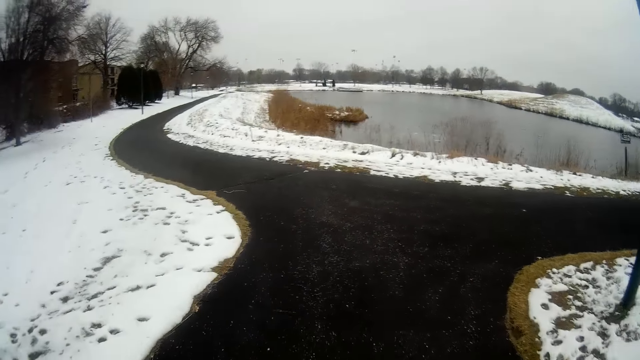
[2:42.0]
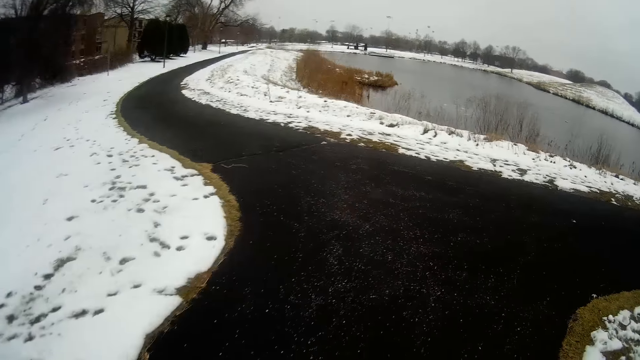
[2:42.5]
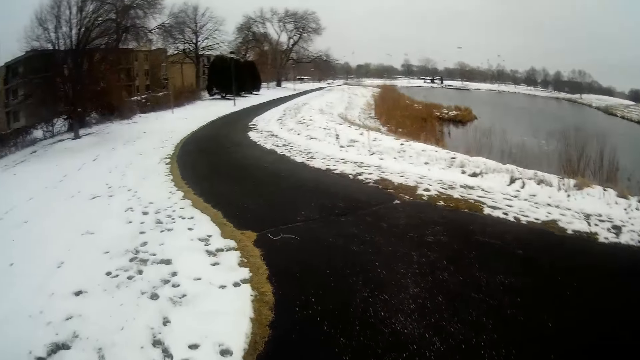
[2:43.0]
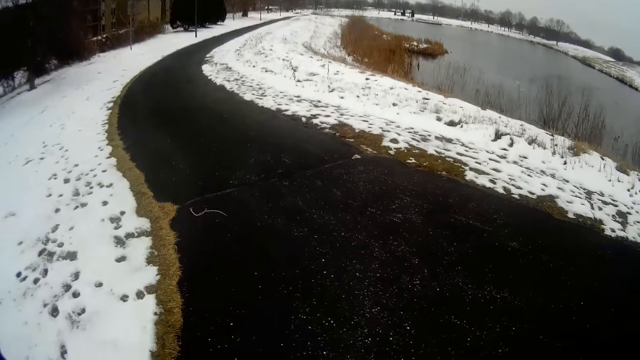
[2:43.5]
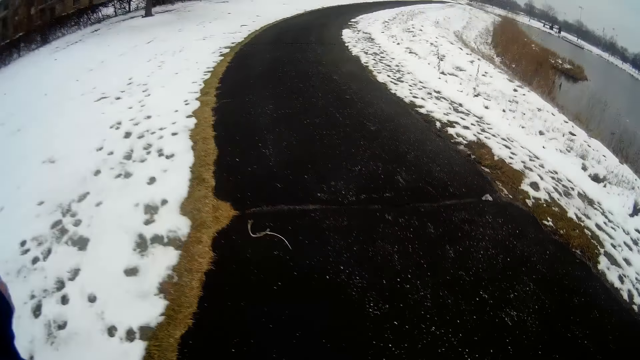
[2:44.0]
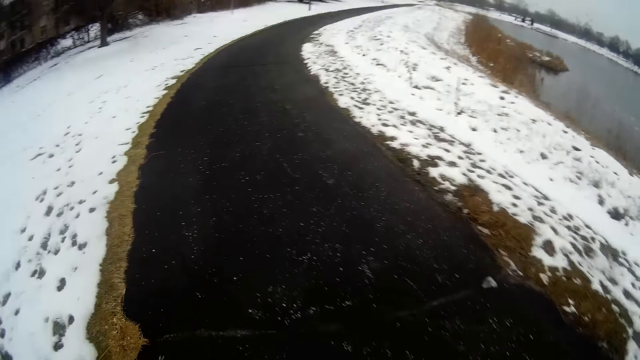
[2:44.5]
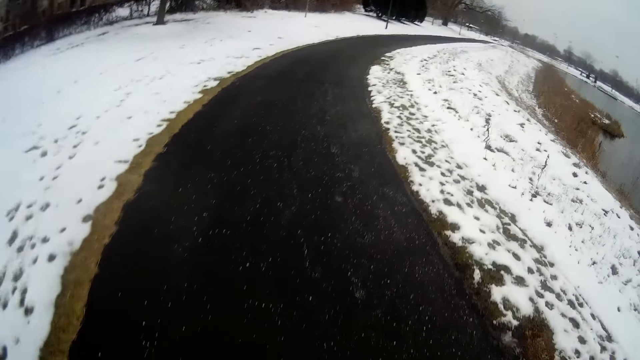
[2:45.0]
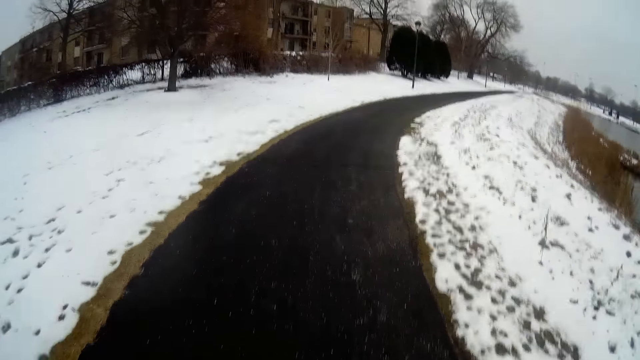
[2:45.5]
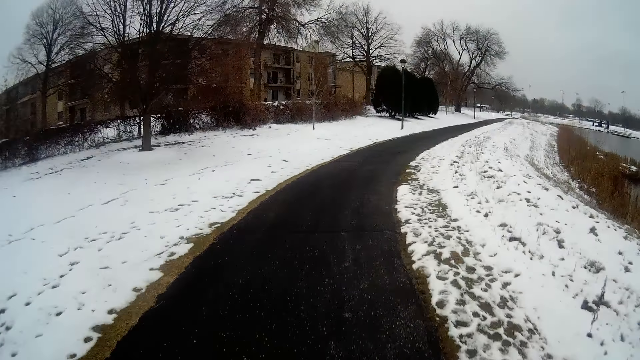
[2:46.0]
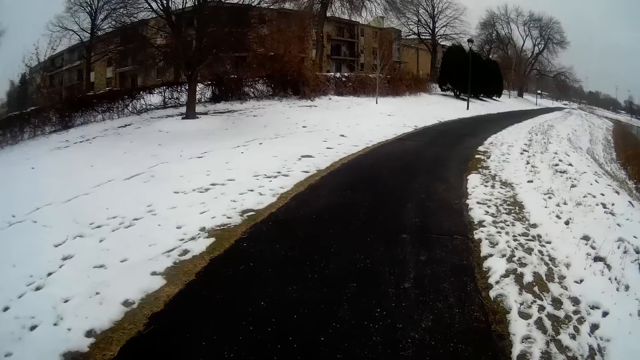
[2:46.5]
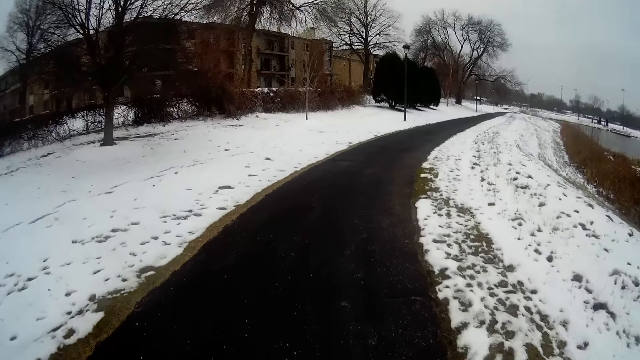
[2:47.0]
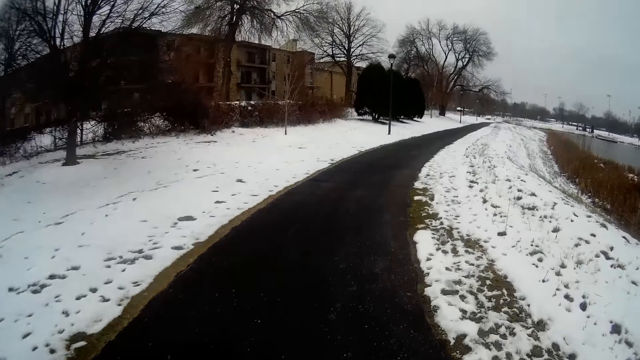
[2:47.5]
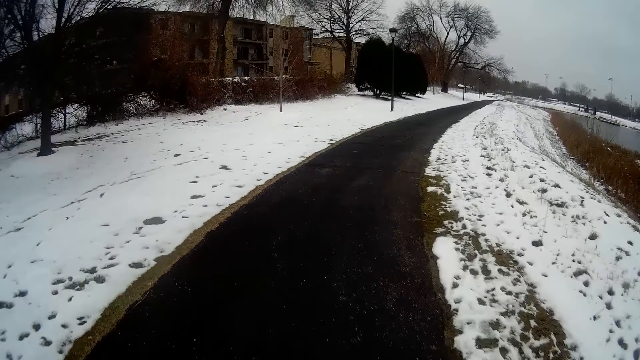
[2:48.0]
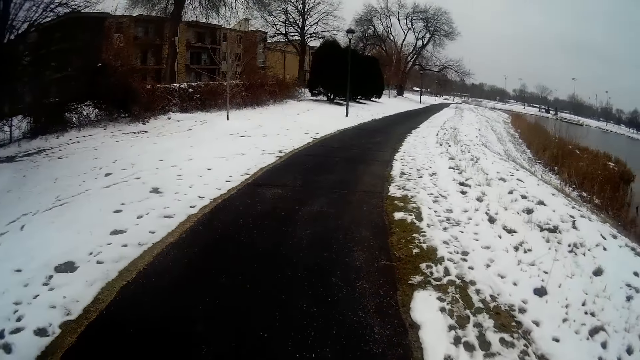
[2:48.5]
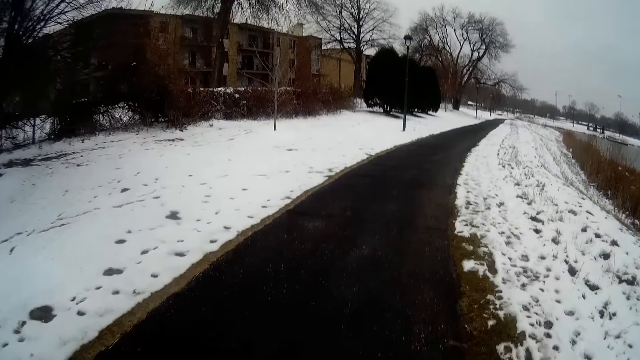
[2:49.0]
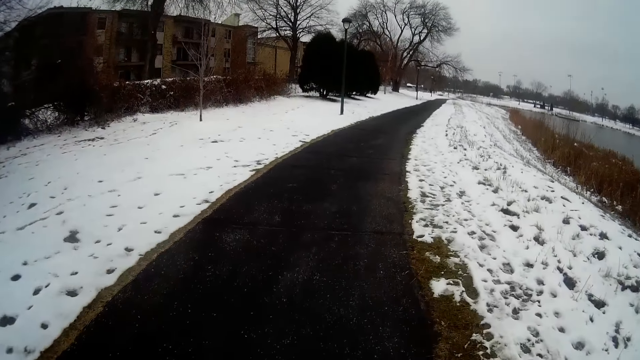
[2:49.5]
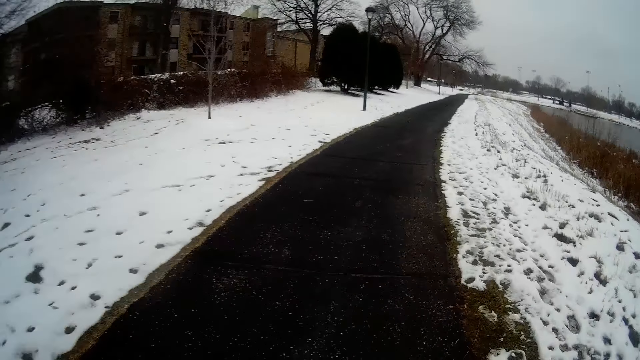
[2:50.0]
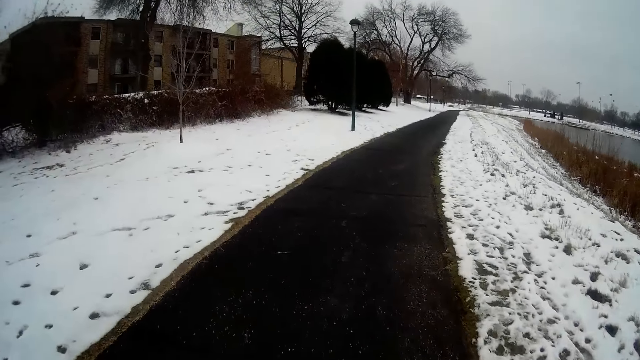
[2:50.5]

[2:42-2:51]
The camera wearer turns left at a crossroad.

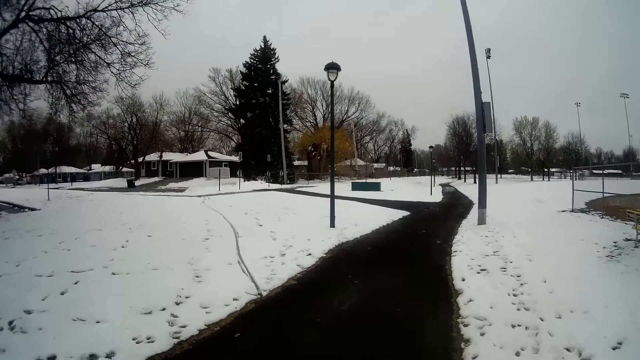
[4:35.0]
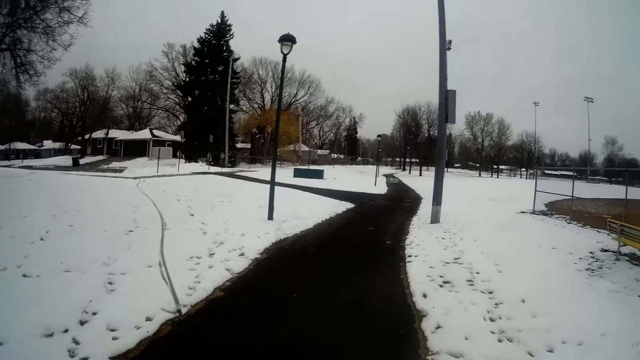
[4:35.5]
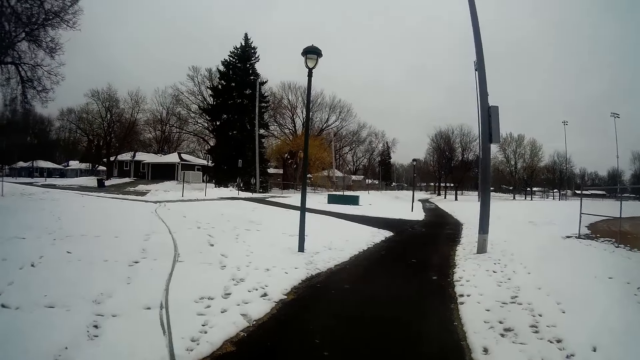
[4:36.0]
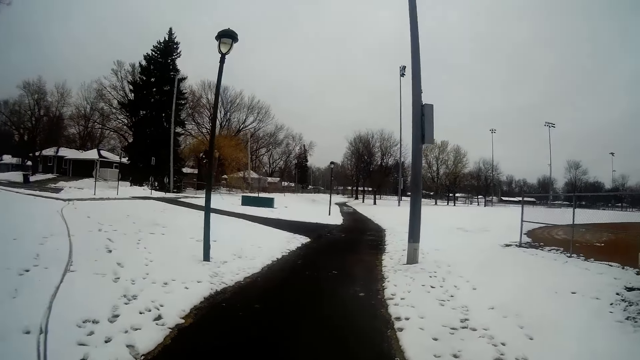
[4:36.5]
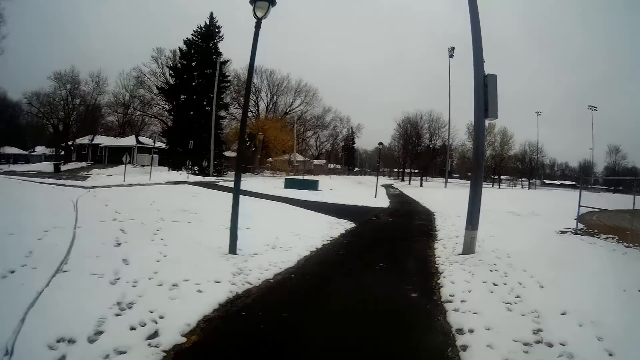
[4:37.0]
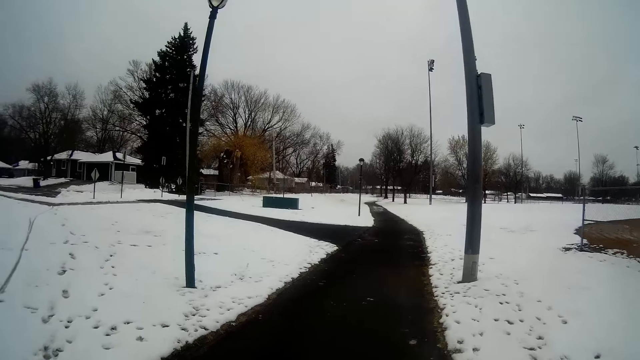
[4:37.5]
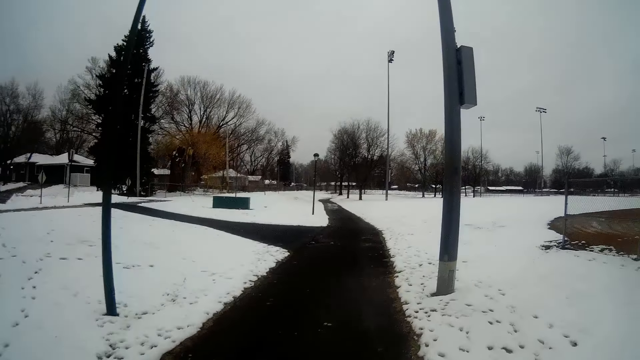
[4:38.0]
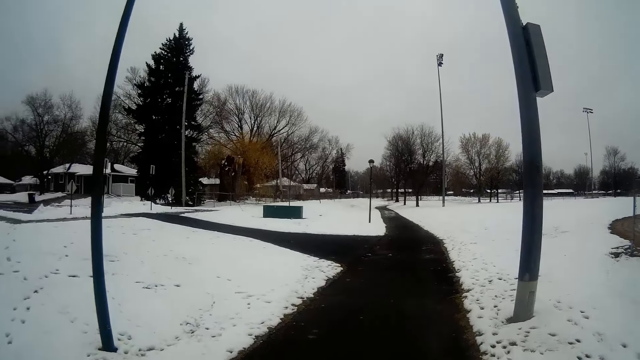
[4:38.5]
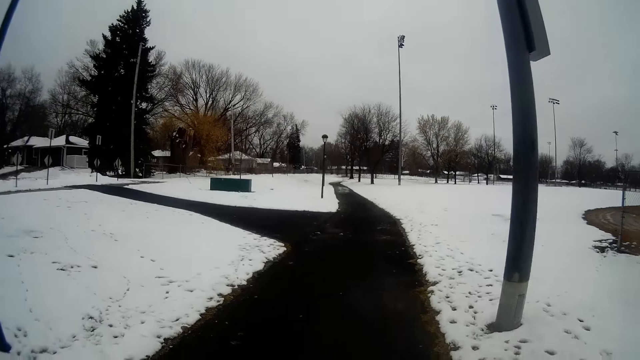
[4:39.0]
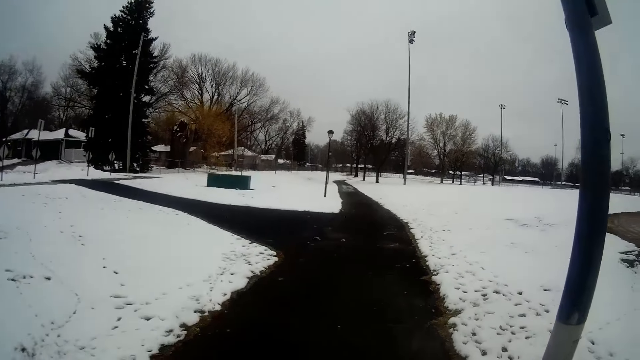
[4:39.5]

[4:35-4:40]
The camera wearer turns right at a crossroad.

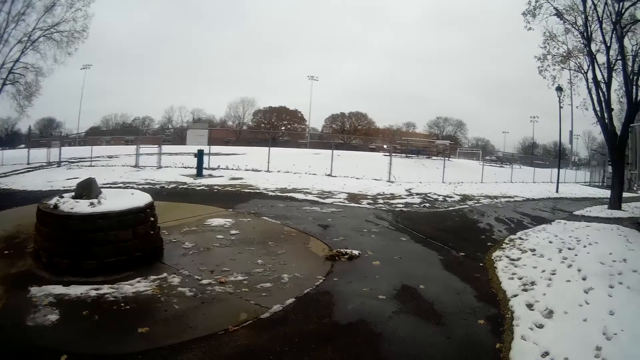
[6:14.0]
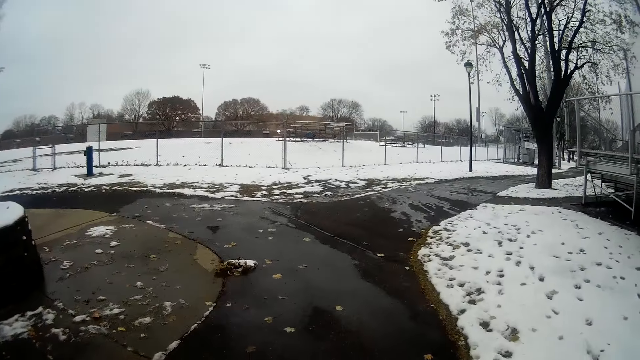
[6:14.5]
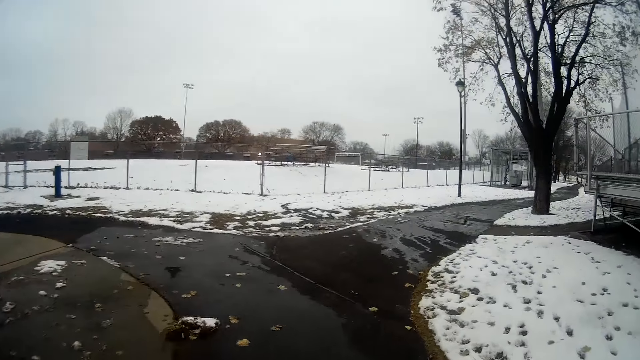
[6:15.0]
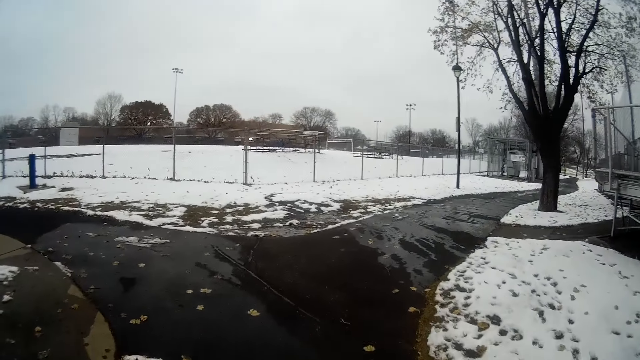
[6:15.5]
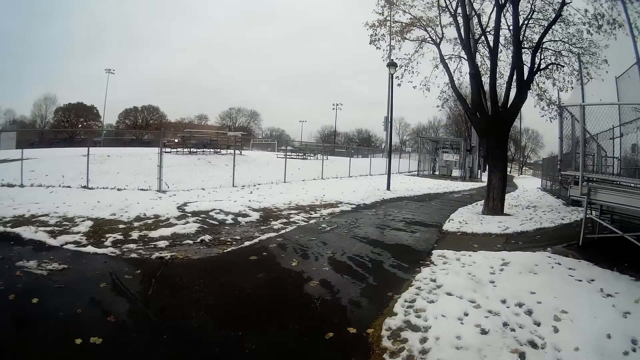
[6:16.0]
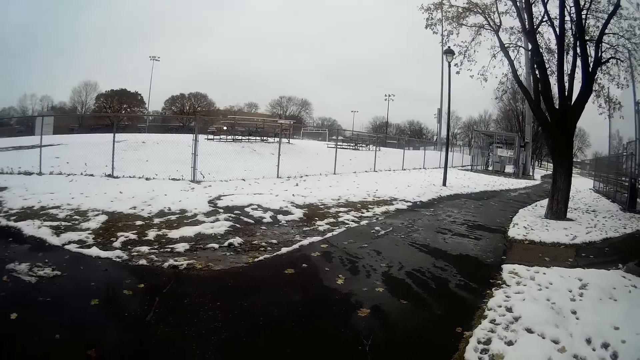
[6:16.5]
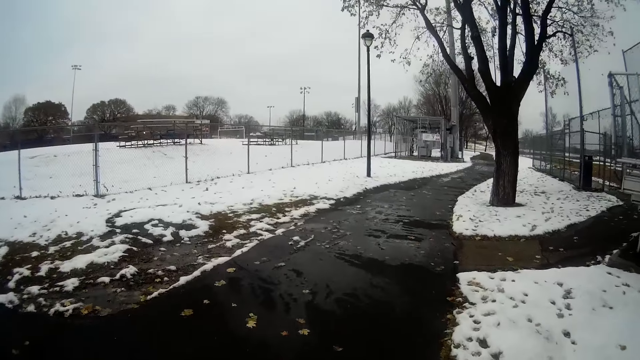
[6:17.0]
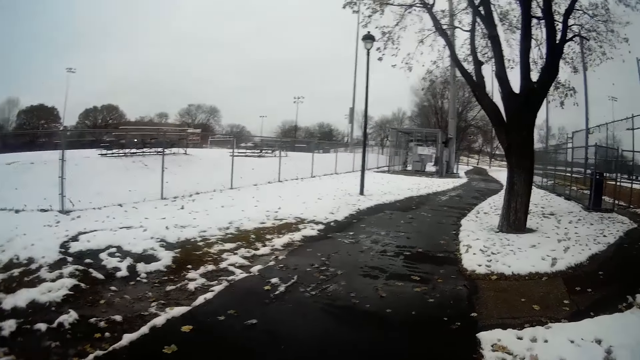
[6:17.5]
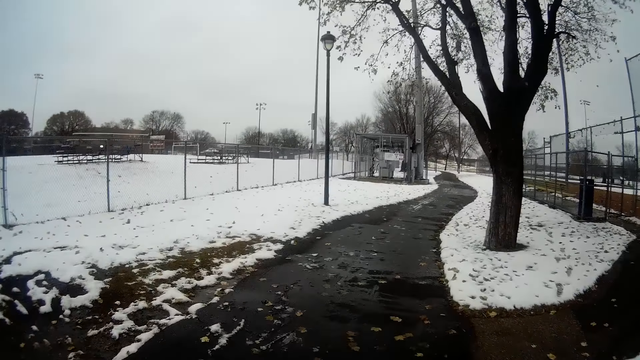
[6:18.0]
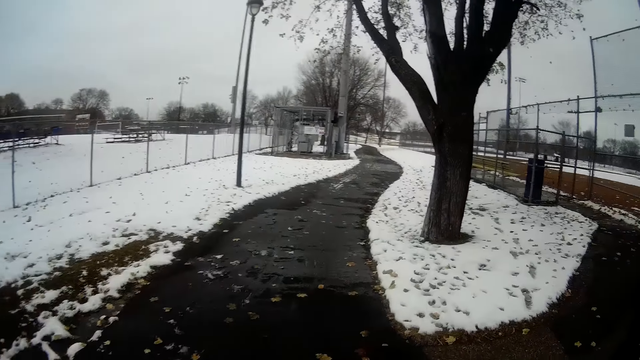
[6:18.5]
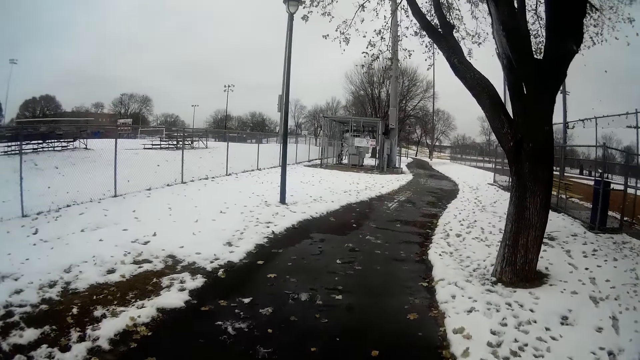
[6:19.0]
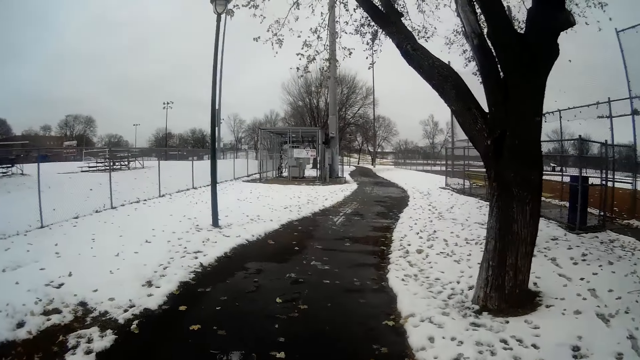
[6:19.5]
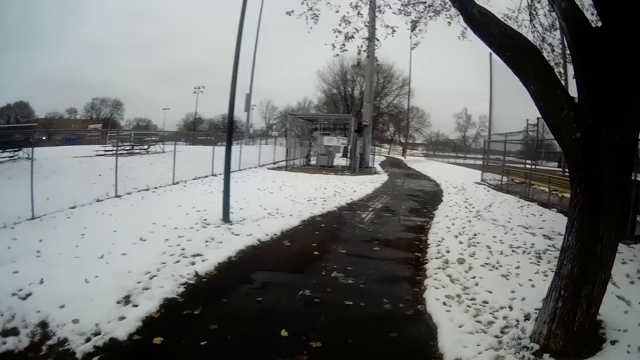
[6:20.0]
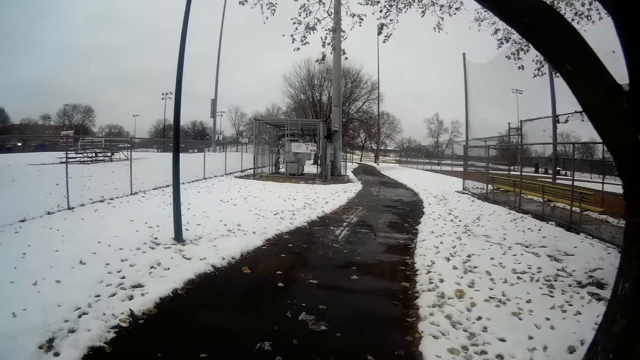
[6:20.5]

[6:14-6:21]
The camera wearer turns to the right at another crossroad.
